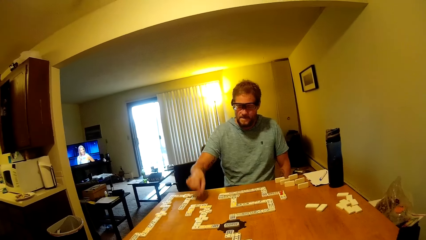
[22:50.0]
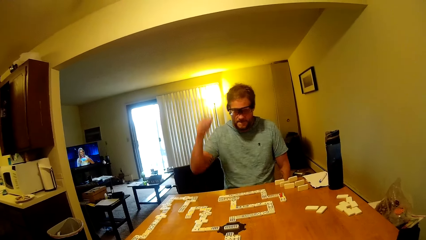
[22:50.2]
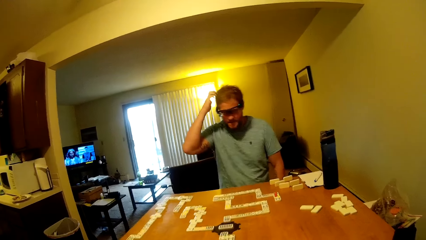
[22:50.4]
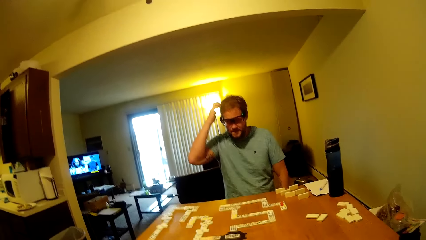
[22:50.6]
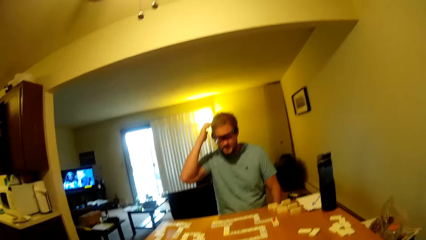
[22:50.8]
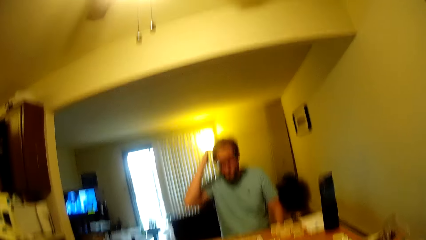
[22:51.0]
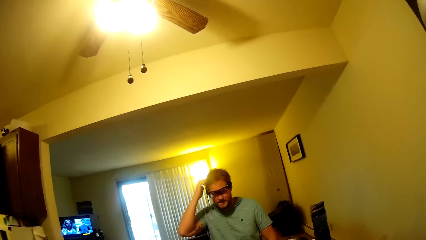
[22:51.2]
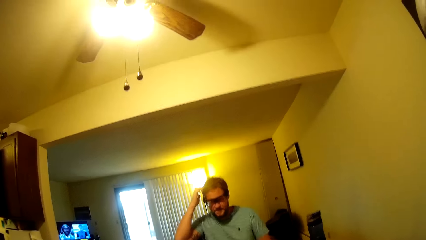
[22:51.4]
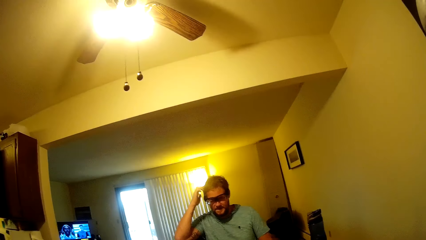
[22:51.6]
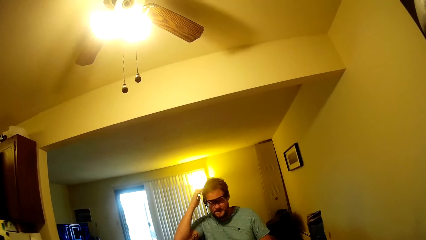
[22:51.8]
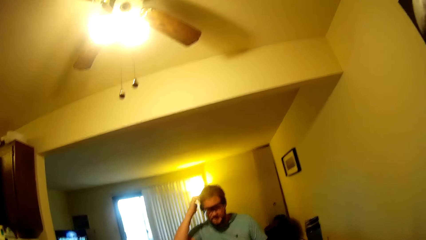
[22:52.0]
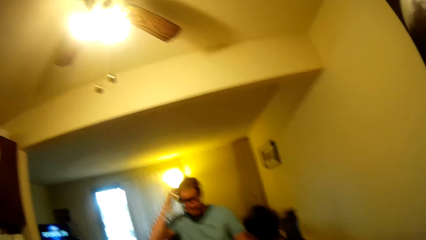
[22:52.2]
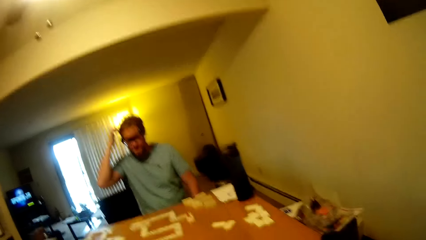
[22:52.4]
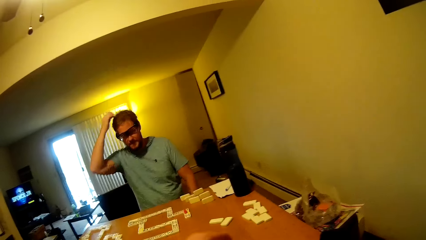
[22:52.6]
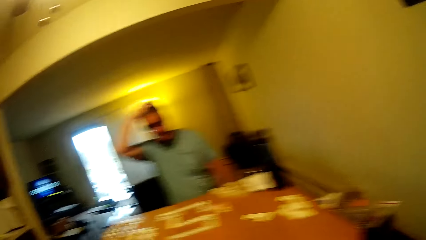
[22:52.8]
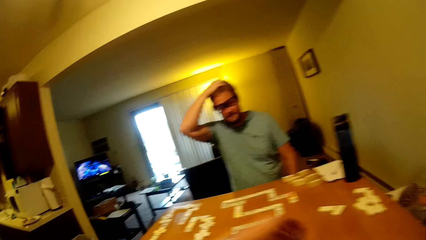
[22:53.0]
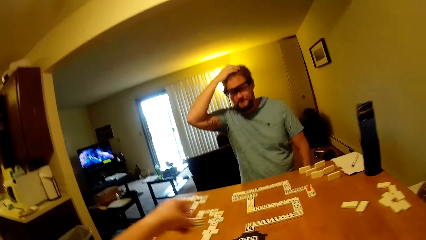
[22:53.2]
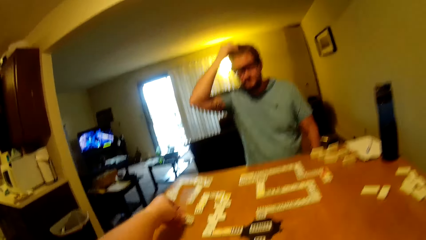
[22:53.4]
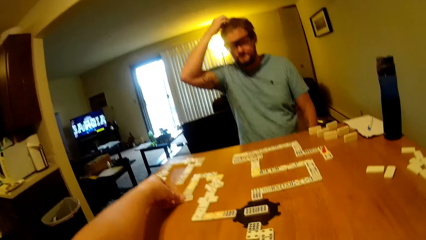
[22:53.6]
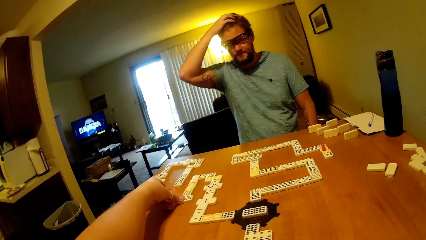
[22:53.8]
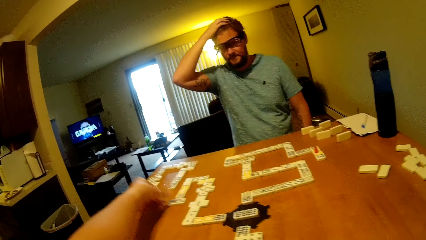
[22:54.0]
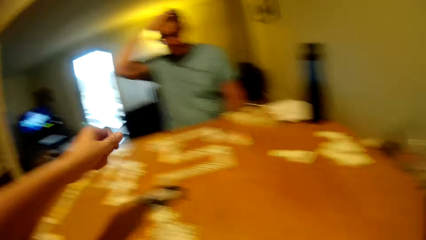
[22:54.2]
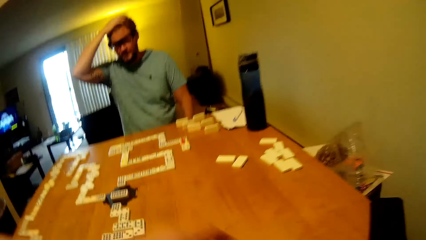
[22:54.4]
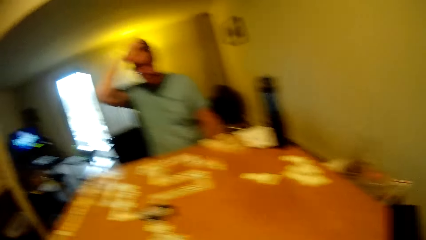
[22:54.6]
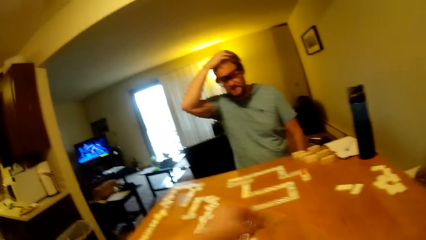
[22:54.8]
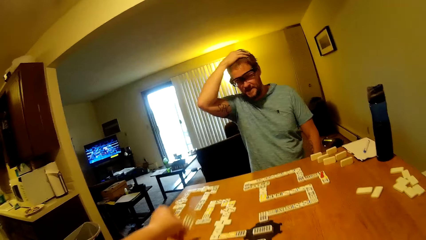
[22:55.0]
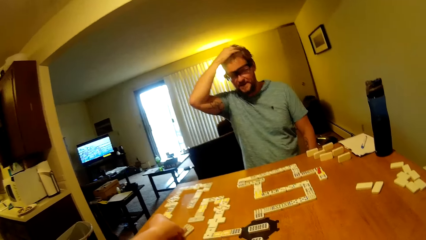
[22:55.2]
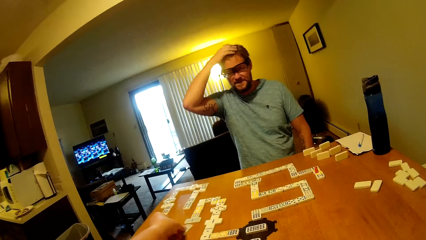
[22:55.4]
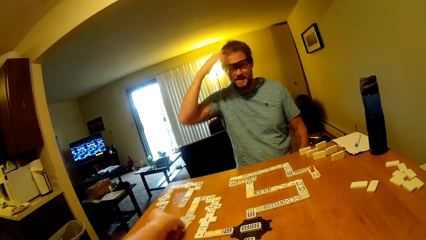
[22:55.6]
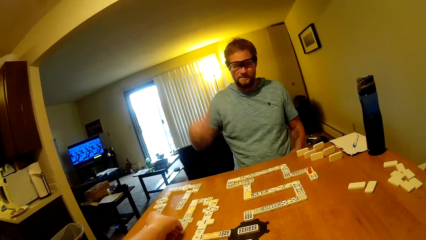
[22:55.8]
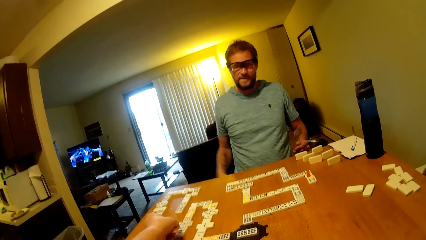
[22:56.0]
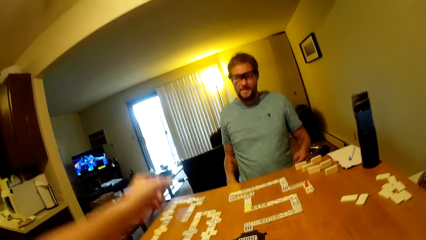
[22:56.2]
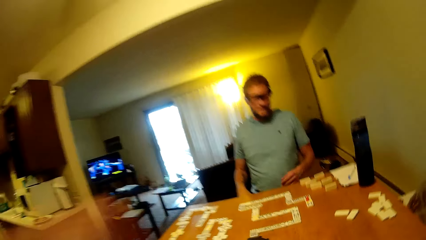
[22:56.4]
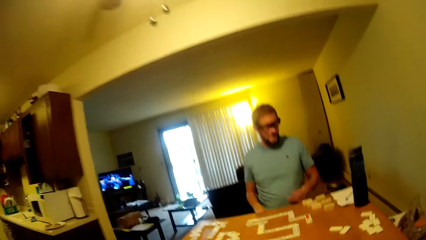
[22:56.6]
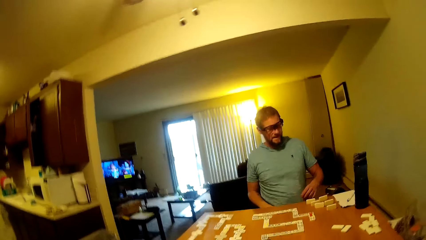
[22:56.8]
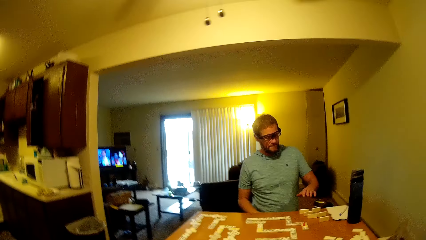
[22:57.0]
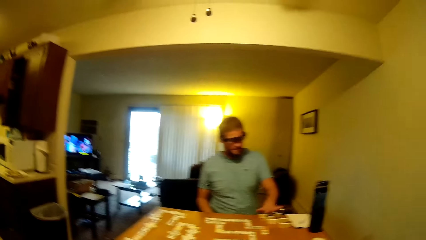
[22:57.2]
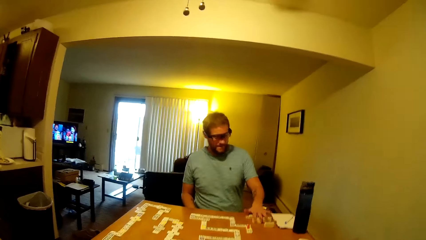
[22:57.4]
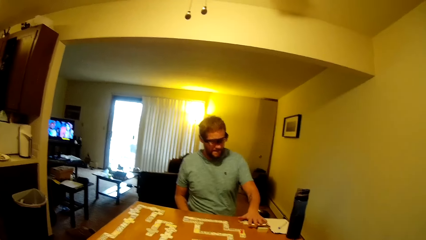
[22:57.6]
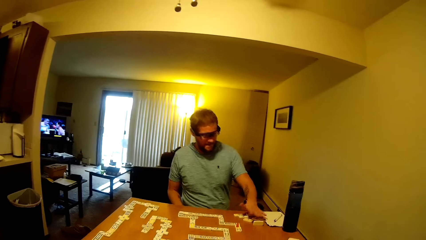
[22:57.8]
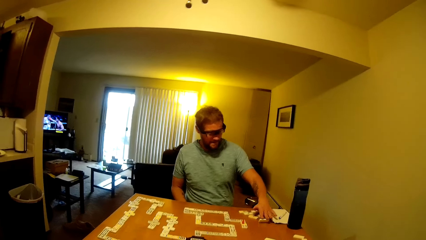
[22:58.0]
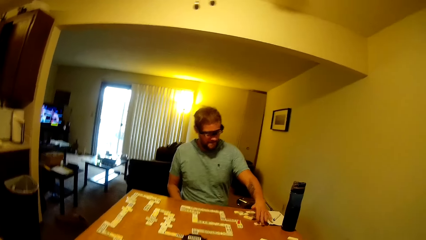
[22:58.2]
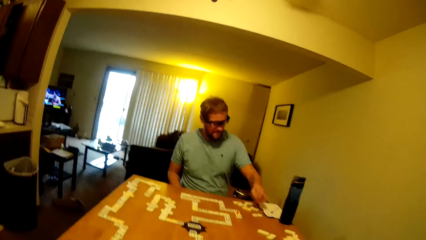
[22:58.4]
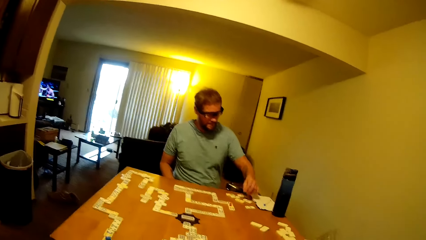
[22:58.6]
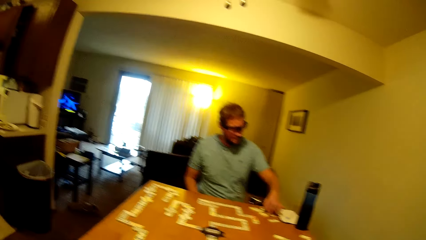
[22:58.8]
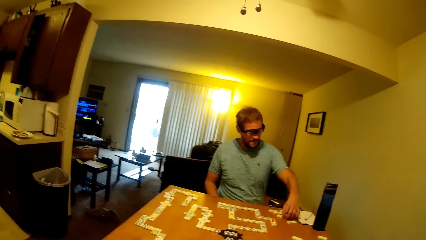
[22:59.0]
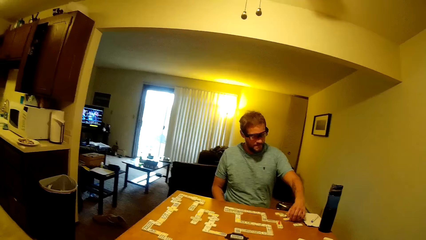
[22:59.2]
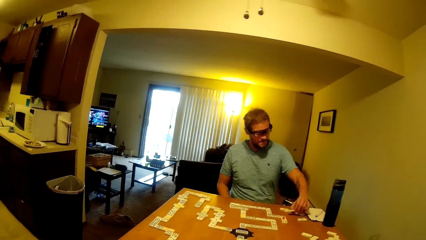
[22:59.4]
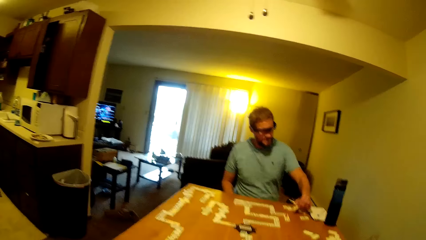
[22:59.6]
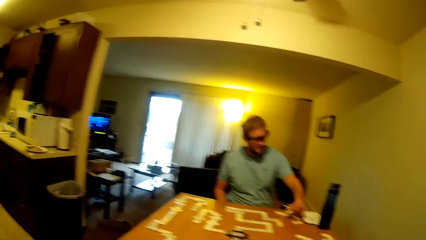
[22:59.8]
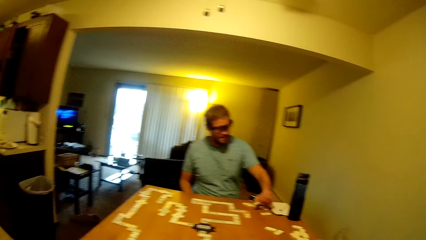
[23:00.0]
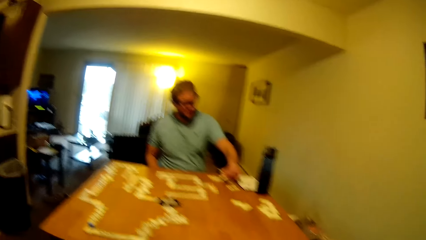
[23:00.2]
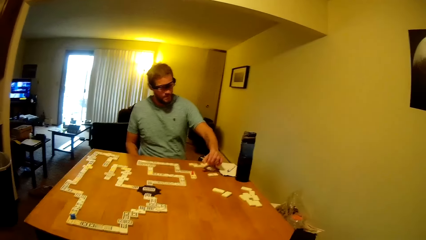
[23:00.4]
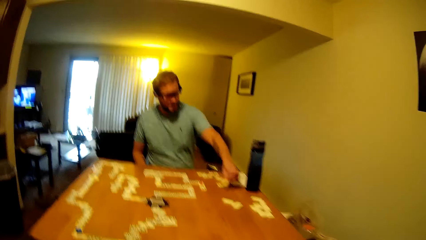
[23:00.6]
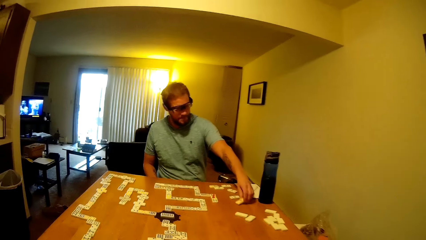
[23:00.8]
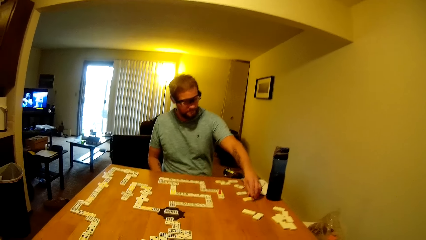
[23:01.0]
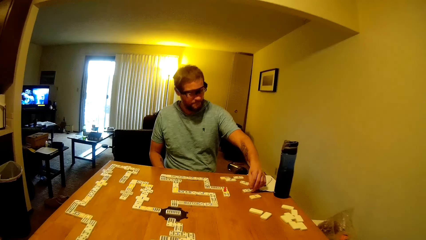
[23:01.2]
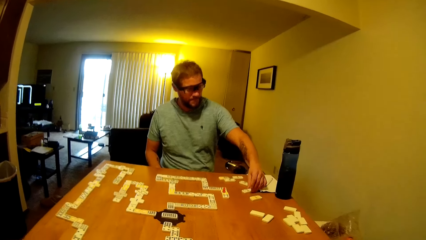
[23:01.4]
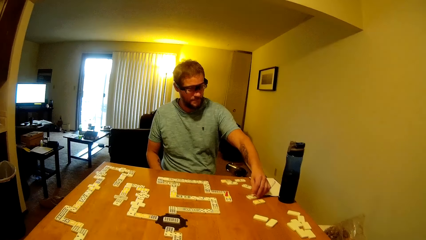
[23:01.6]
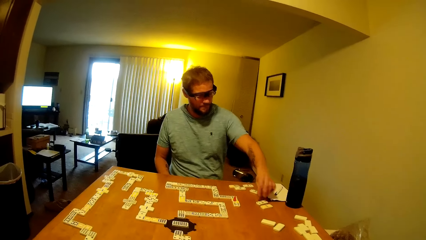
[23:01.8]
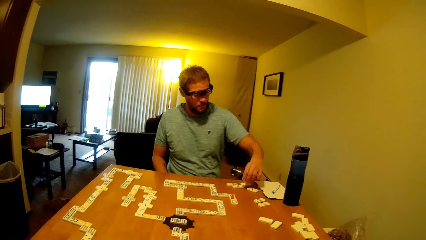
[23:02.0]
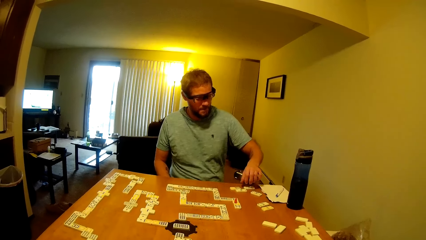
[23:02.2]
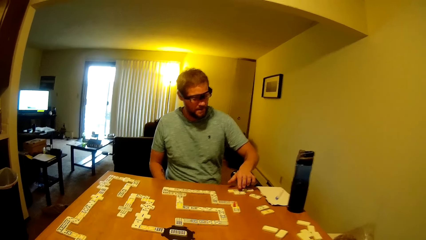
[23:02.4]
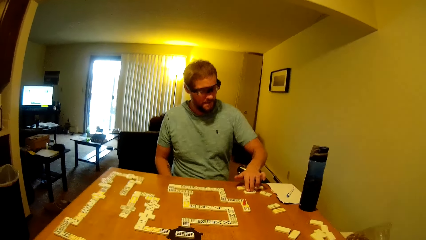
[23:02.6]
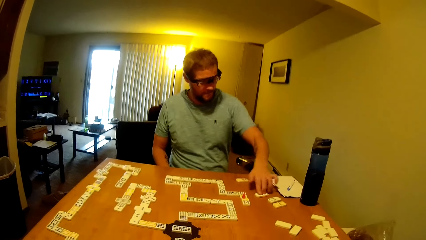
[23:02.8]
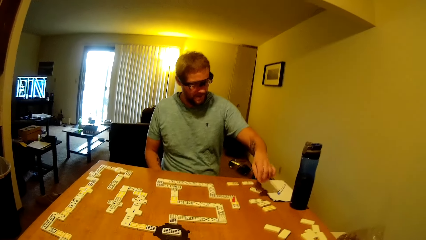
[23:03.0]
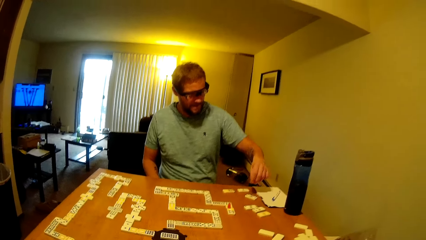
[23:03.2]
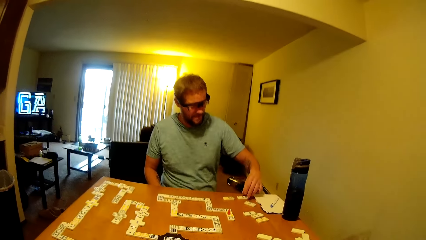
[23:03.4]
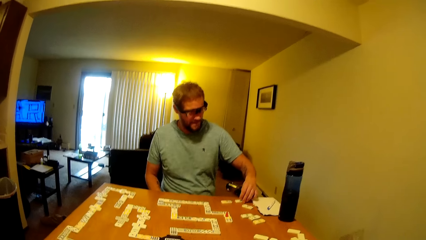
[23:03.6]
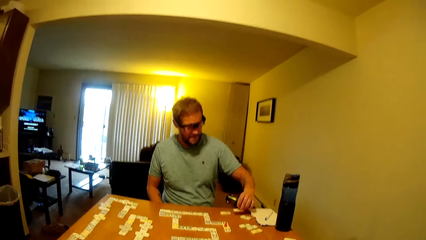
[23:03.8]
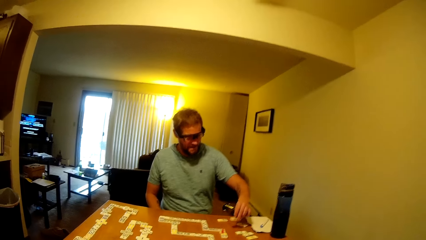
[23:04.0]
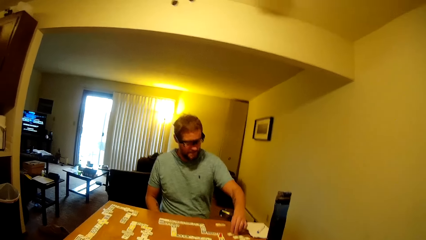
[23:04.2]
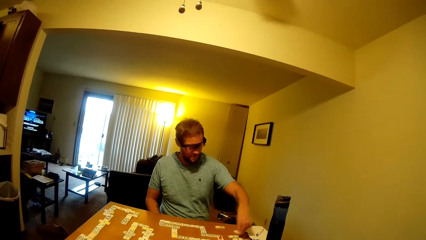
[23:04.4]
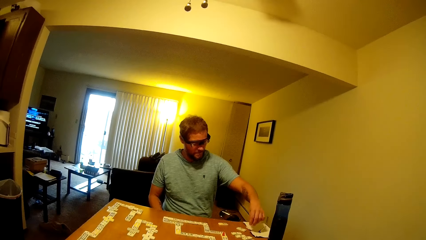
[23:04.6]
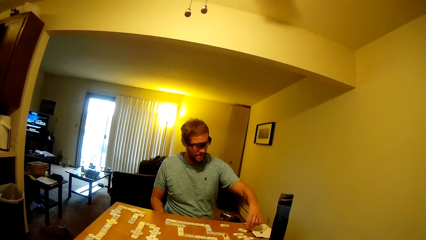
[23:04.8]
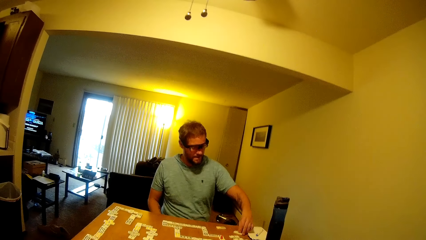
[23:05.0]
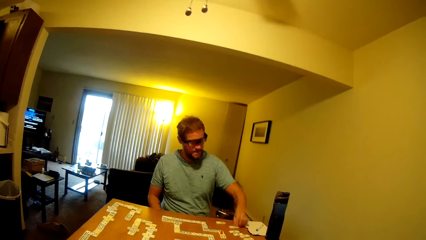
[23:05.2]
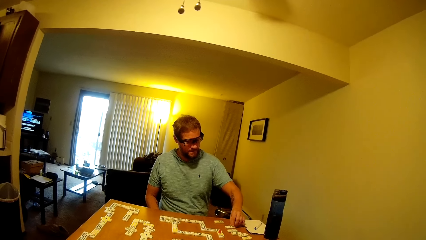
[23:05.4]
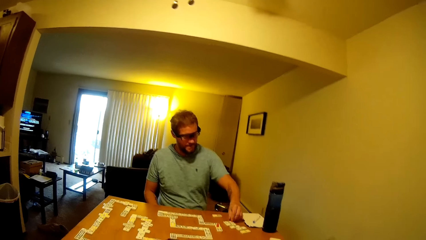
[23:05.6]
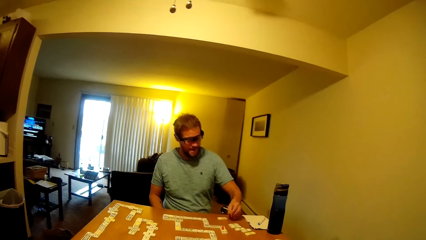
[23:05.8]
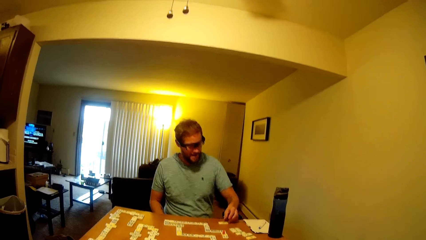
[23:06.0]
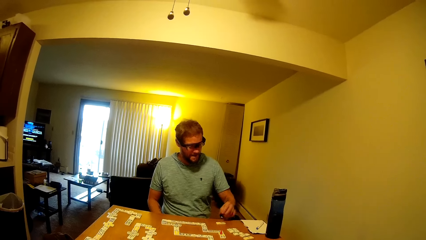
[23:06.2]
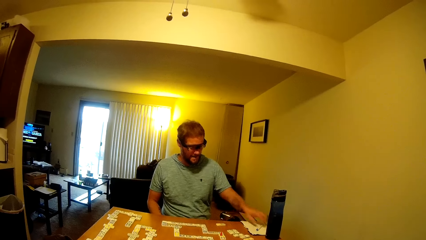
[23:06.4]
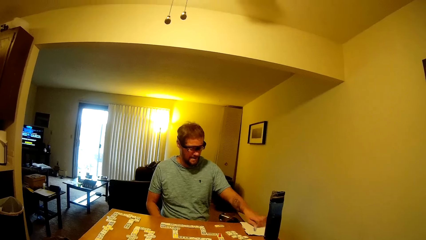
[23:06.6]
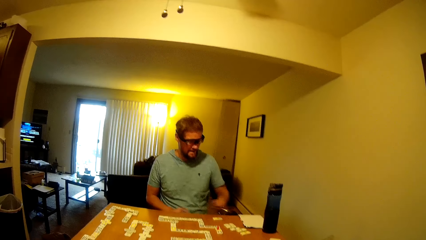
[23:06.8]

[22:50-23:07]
The camera wearer talks to a man. The man touches the hair and scratches the head. The man talks to the camera wearer. The camera wearer picks the domino tile or word board on the table and puts the domino tile on the table. The man talks to the camera wearer. The camera wearer looks around, talks to the man, and puts the domino tile on the table. The man talks to the camera wearer and touches the dominoes tile on the table. The camera wearer looks at the man. The man picks the domino tile on the table, counts the word boards, puts the domino tile on the table, moves the domino tile on the table, and counts. The man moves the domino tile on the table and counts. The man counts again. The man picks the domino tile on the table and puts the domino tile on the table.
